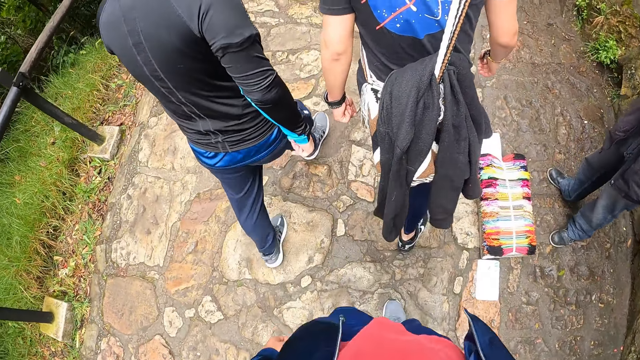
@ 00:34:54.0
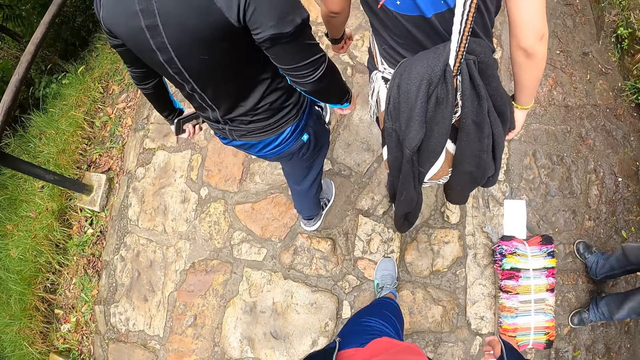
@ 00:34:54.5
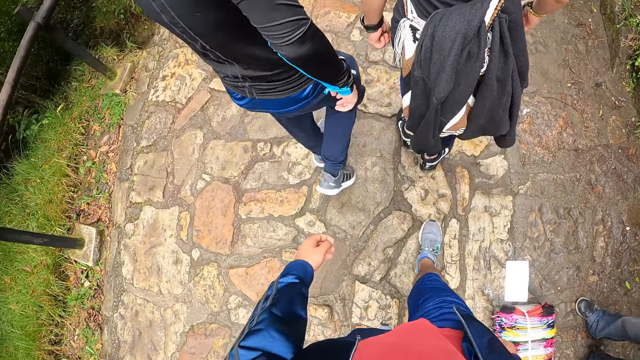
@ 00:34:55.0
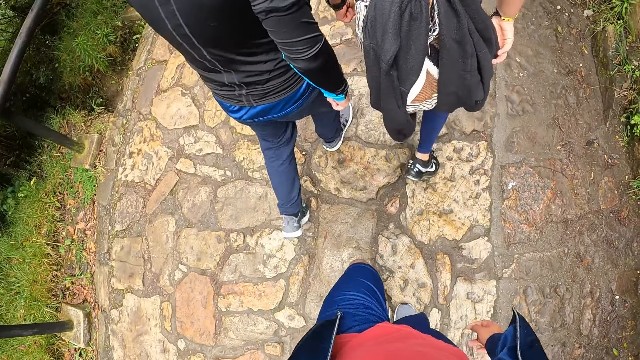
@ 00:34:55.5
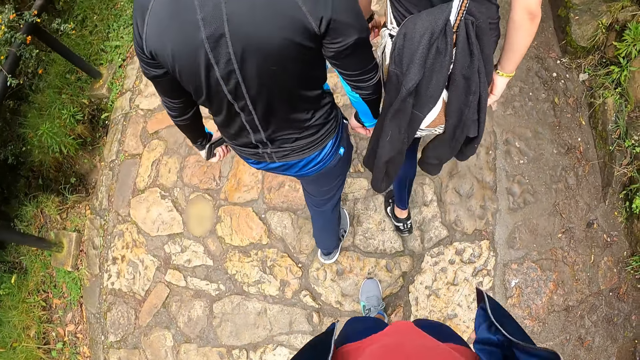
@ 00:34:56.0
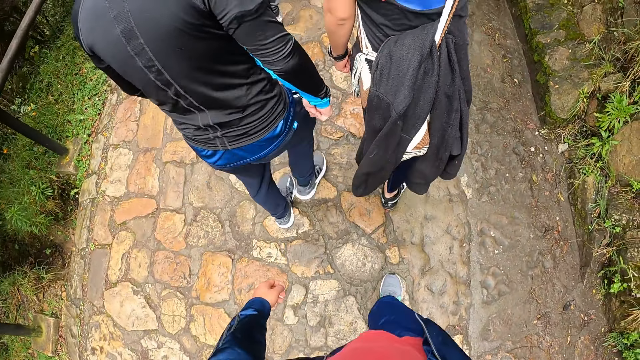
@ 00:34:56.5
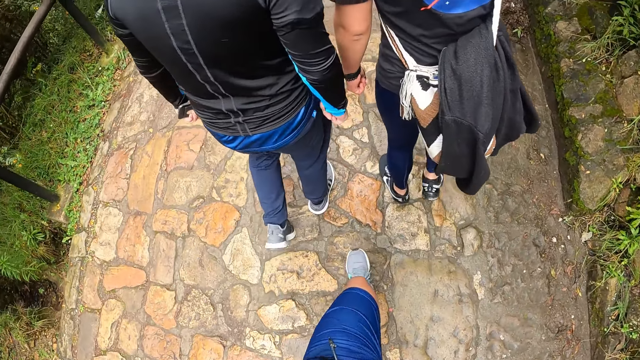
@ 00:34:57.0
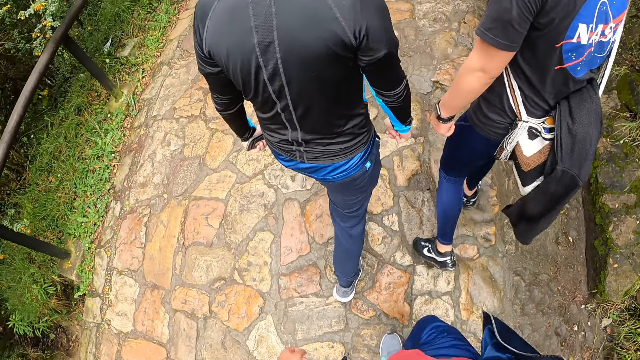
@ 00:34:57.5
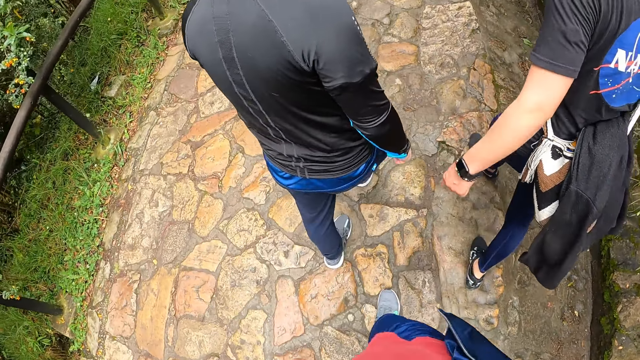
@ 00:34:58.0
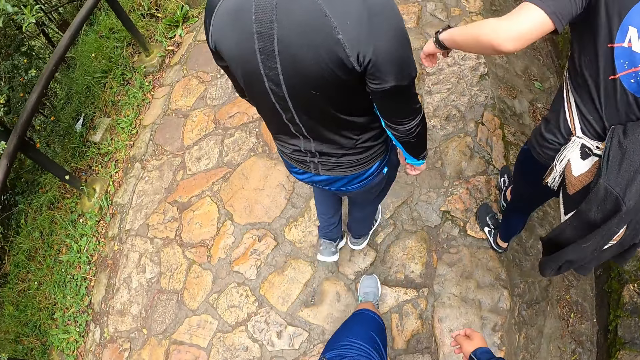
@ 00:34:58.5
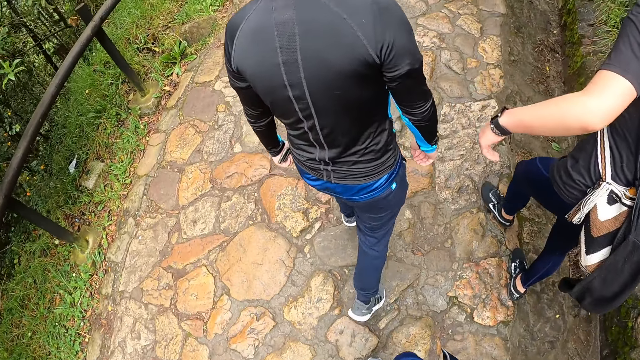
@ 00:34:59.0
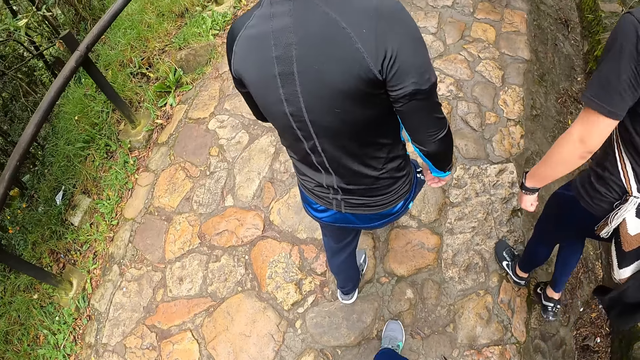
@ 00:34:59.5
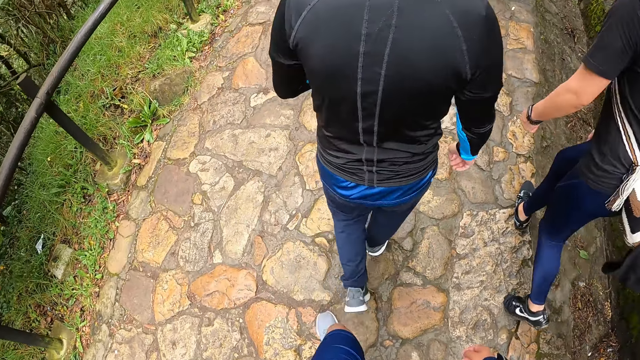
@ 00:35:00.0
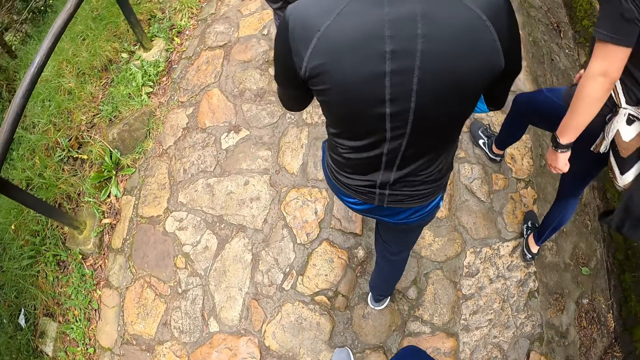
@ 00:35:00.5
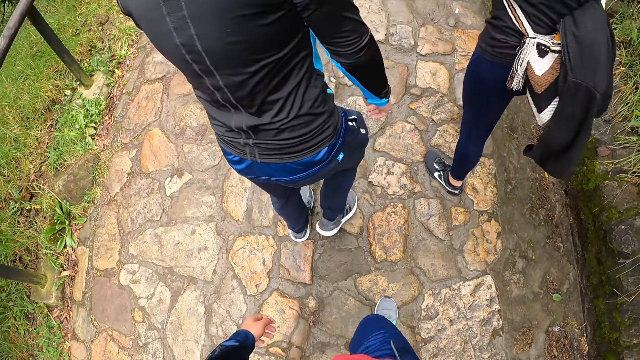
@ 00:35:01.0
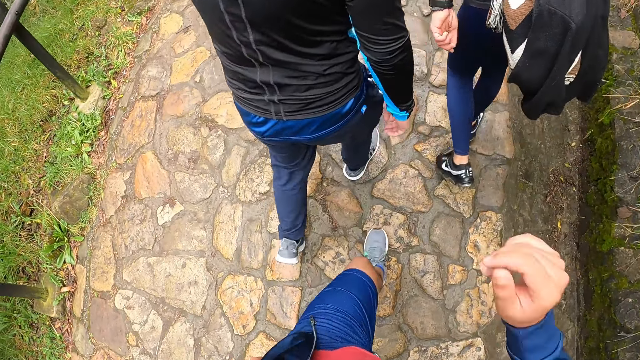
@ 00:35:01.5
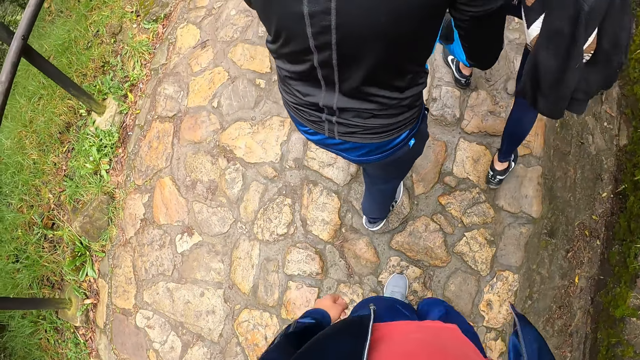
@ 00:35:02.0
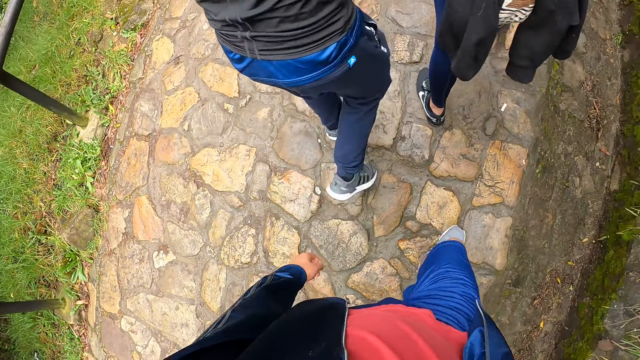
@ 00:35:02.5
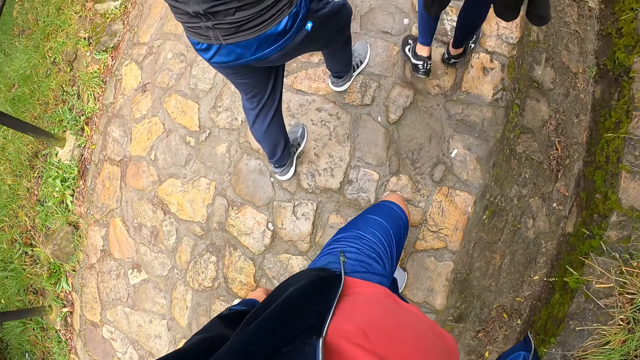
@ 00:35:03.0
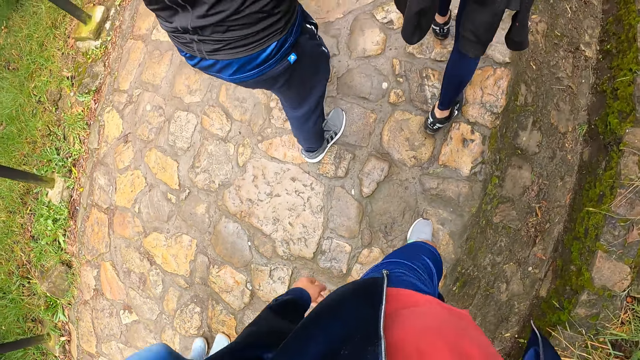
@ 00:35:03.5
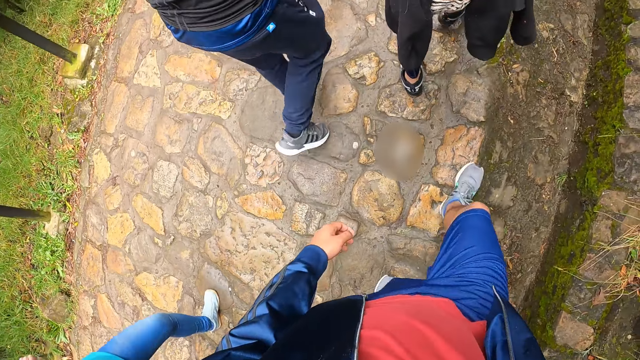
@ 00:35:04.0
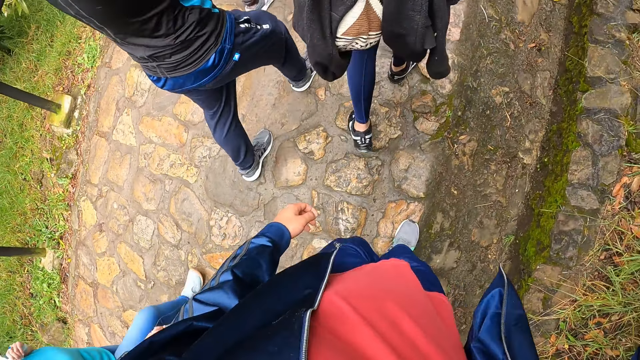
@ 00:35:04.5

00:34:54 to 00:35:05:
A person moves the hand on the cloth. Another person claps hands. The camera wearer adjusts a camera on his head with his right hand.

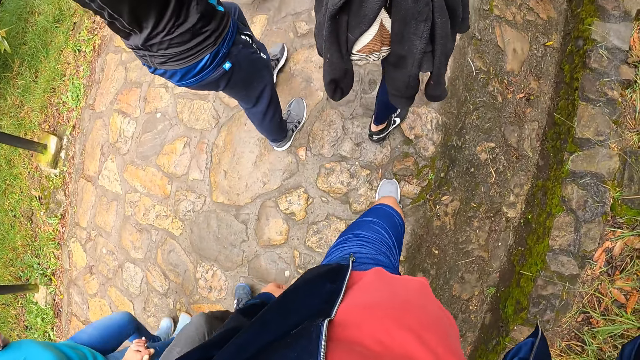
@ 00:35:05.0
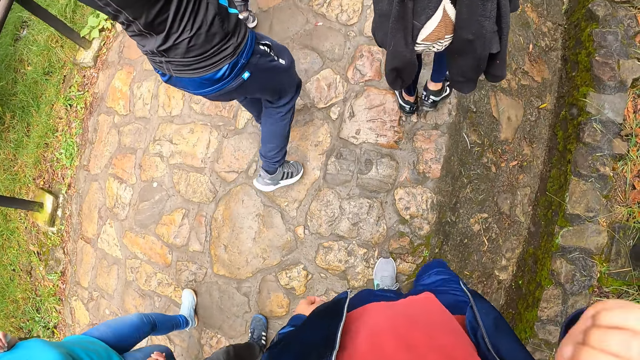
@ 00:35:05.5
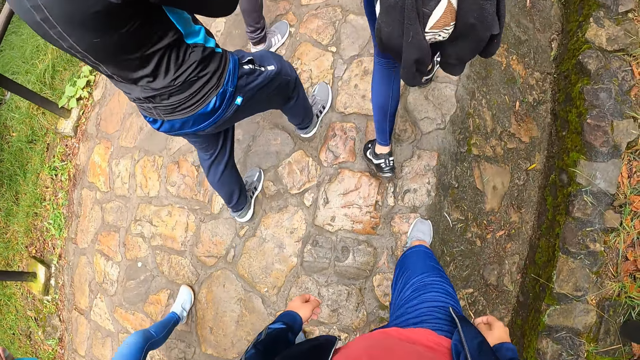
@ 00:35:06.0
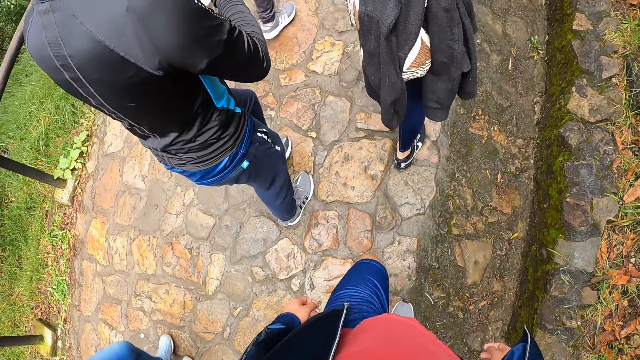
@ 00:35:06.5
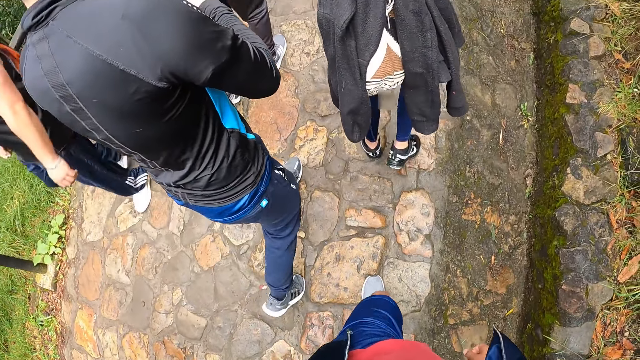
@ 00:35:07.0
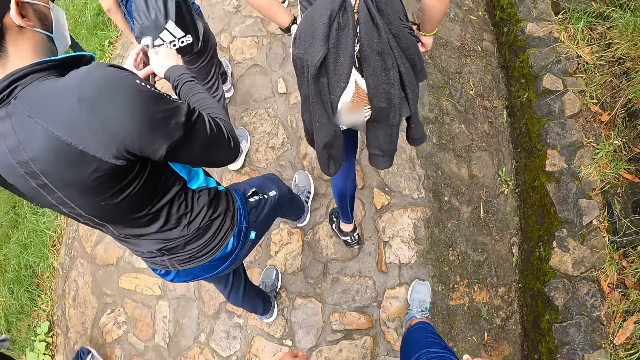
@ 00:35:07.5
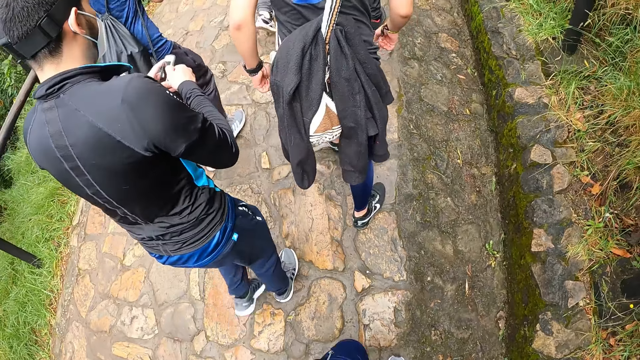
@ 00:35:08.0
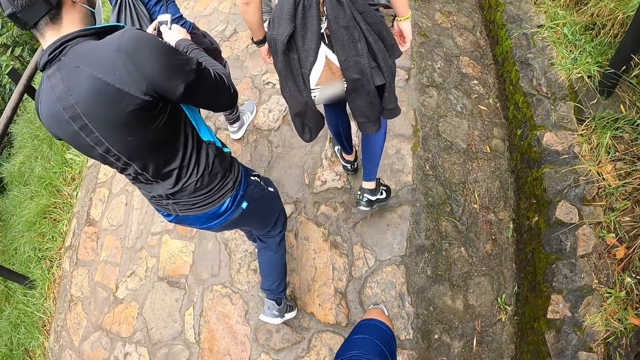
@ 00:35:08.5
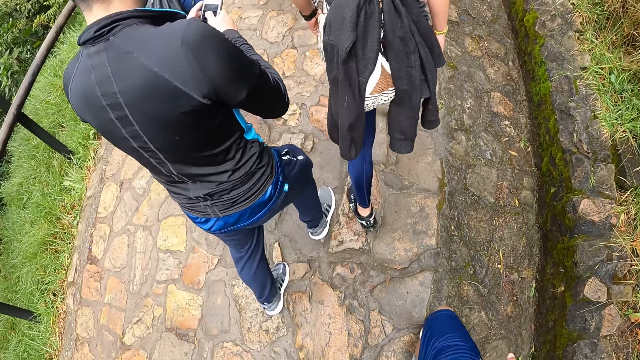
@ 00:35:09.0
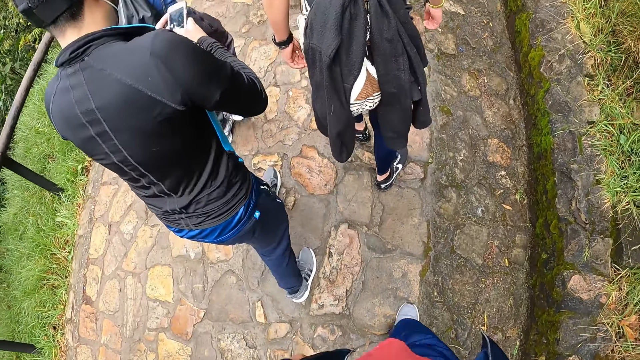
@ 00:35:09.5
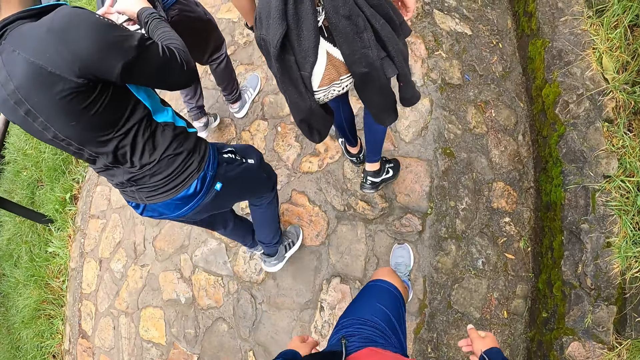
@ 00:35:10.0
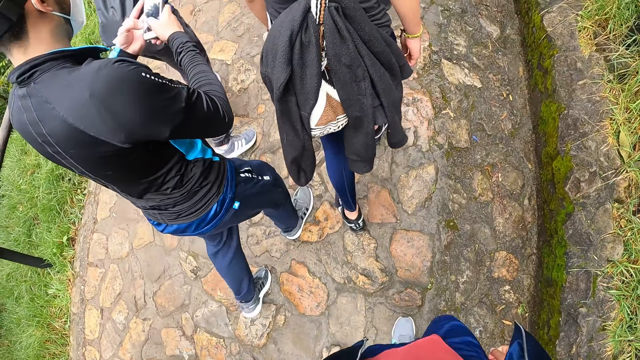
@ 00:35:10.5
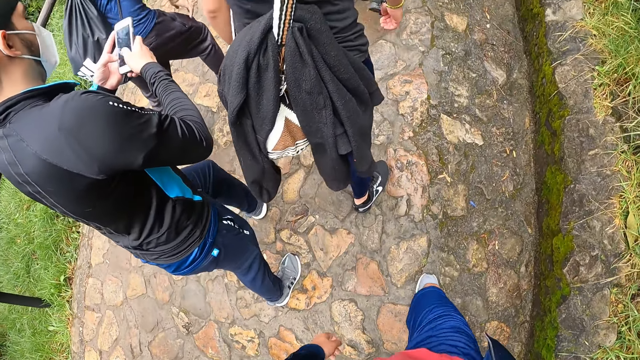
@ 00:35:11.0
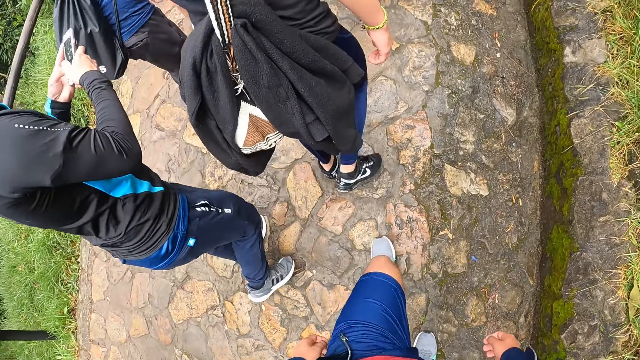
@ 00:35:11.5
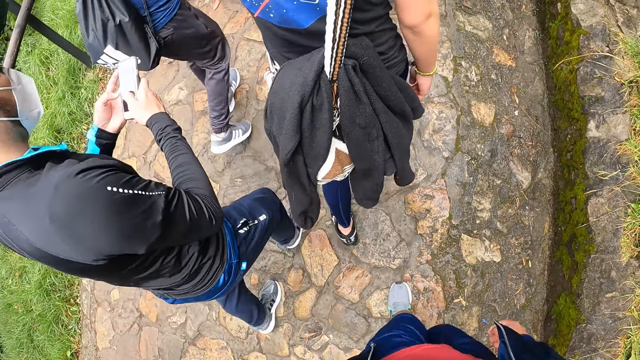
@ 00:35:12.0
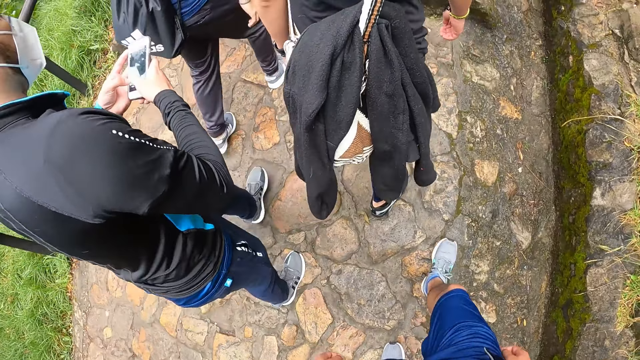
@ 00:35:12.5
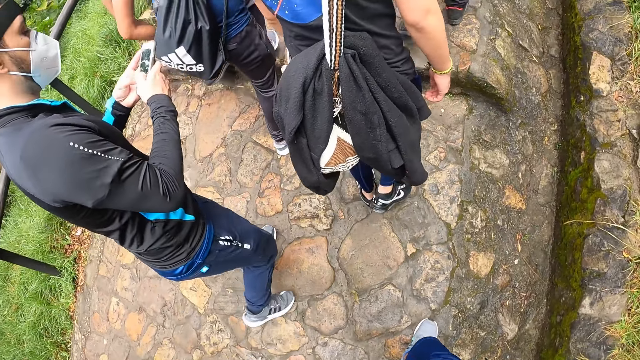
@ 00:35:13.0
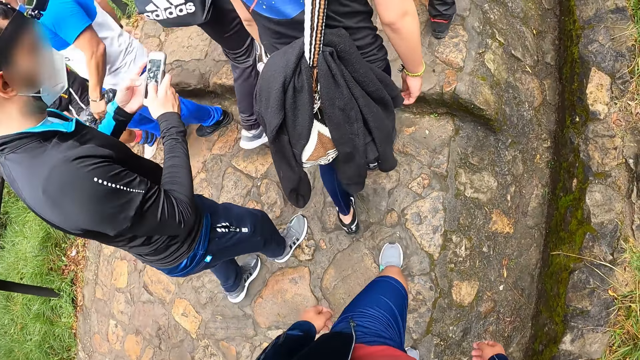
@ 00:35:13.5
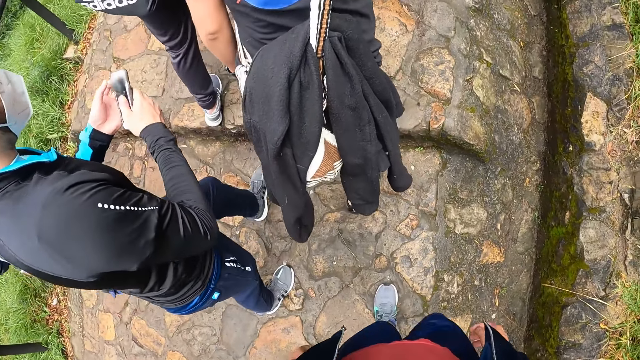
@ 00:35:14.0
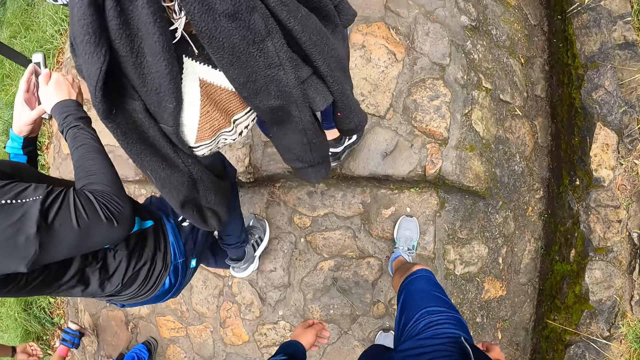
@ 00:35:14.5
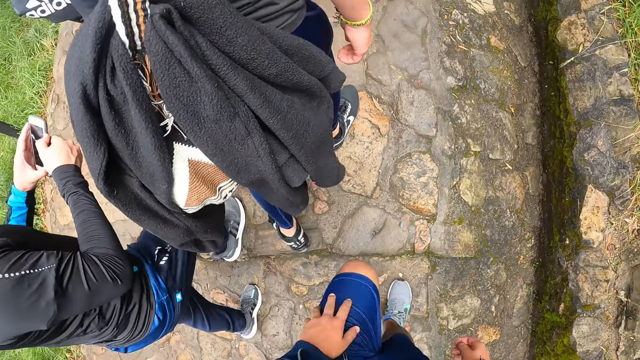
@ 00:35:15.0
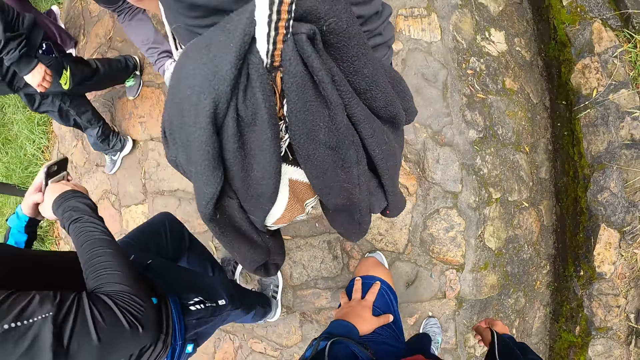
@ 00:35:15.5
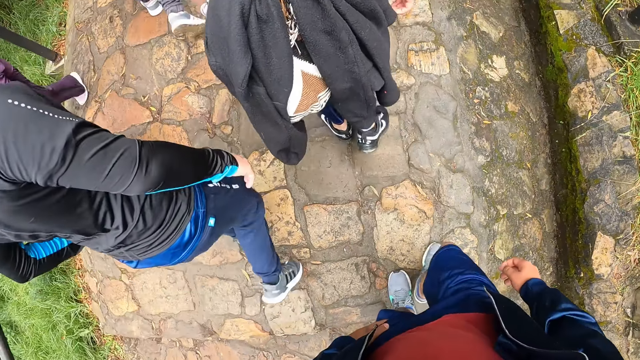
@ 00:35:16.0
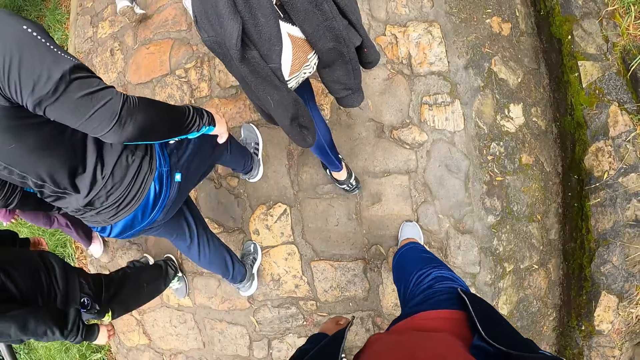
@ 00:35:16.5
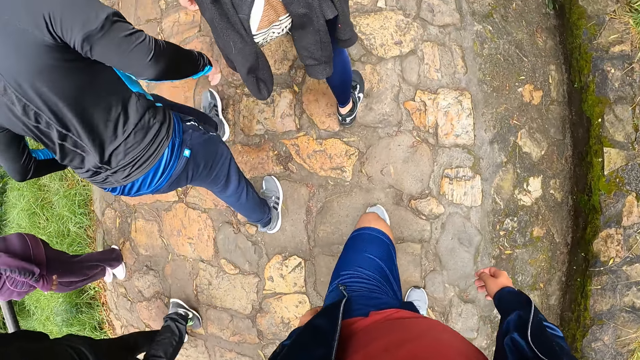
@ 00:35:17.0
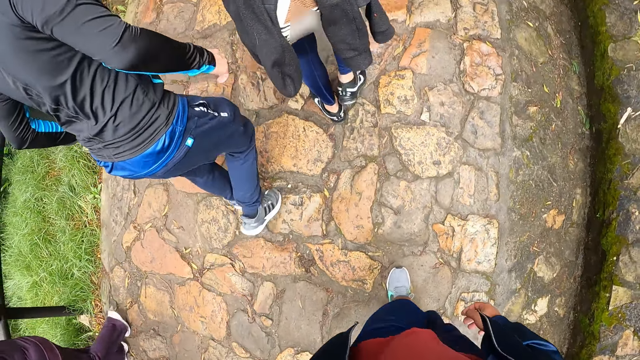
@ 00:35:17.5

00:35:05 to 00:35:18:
A person moves the hand down. Another person walks downstairs. A man operates the phone with both hands. Another person walks downstairs. The second person walks downstairs again. Another person walks downstairs. Another person walks downstairs.
